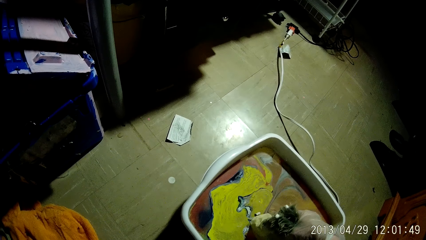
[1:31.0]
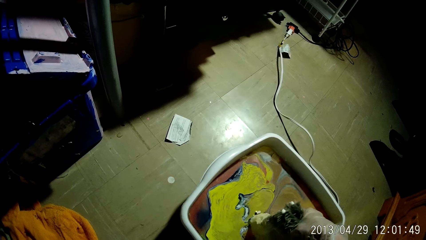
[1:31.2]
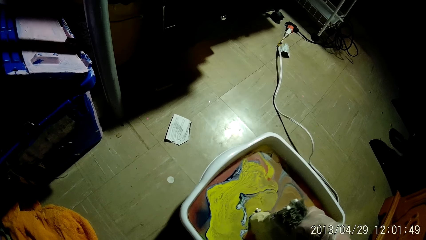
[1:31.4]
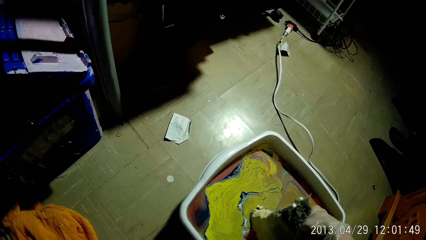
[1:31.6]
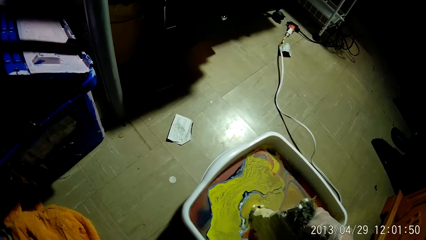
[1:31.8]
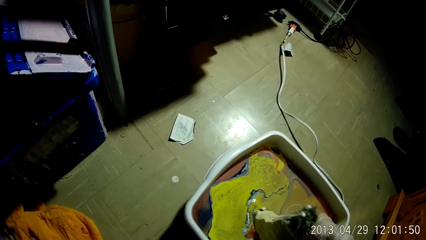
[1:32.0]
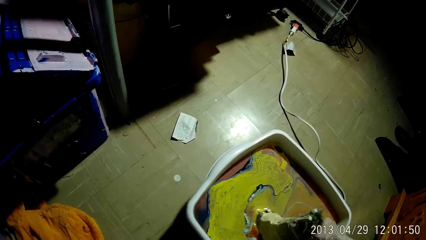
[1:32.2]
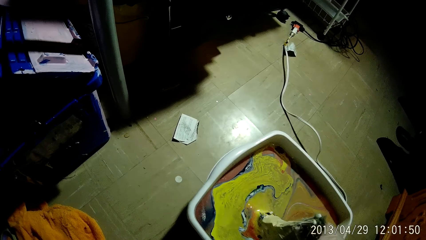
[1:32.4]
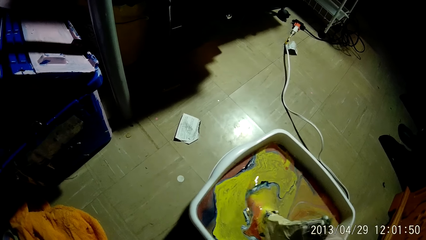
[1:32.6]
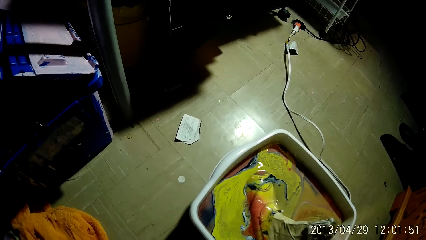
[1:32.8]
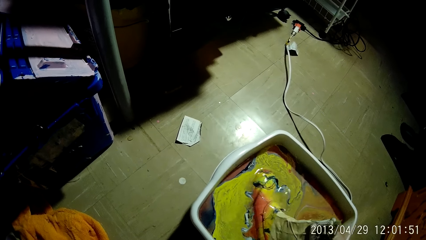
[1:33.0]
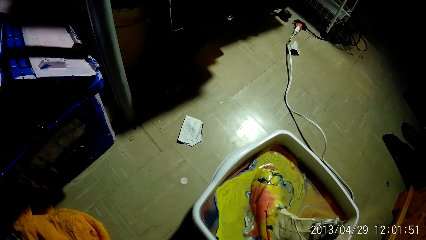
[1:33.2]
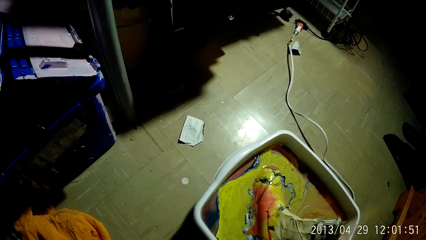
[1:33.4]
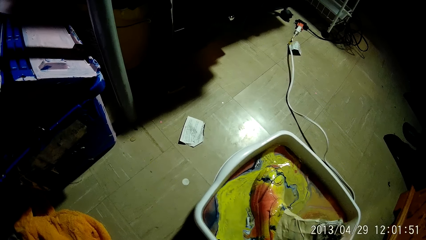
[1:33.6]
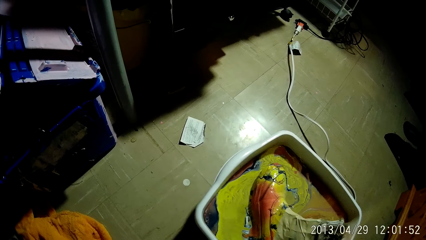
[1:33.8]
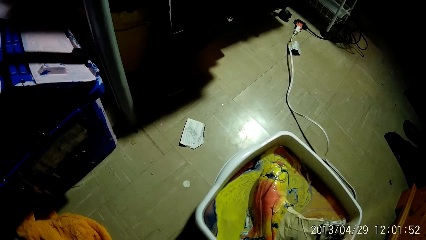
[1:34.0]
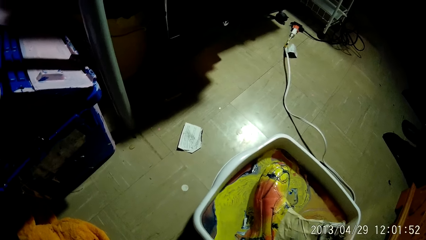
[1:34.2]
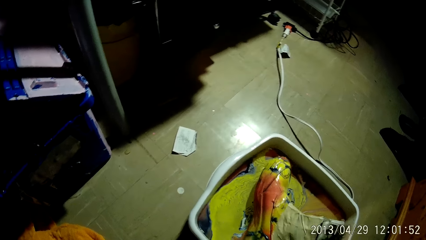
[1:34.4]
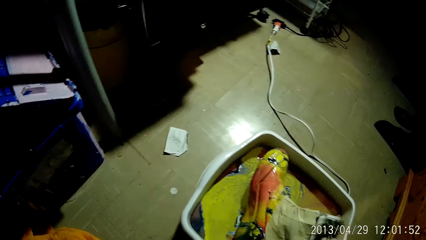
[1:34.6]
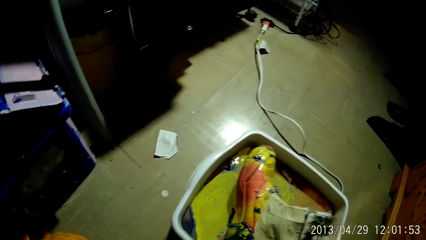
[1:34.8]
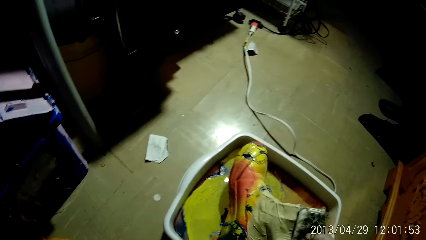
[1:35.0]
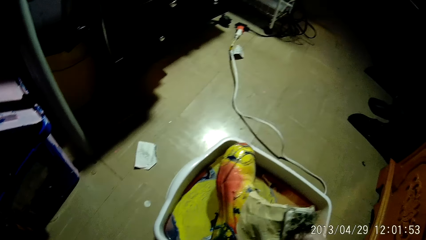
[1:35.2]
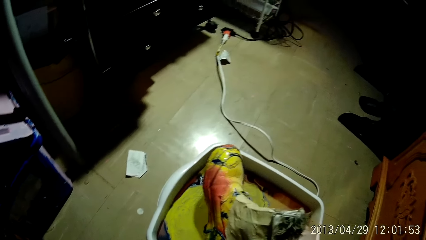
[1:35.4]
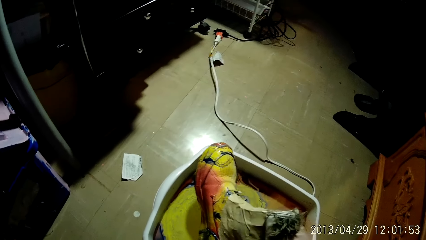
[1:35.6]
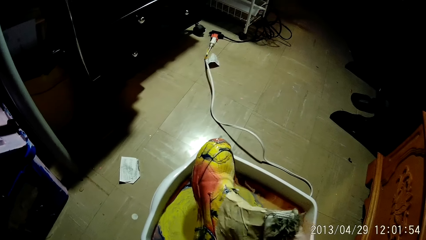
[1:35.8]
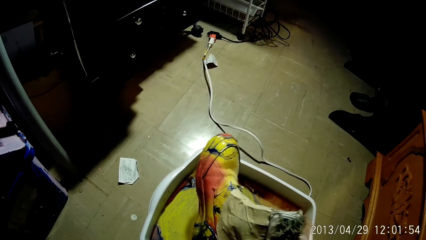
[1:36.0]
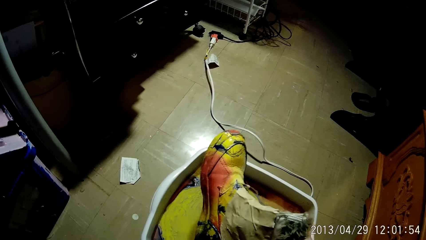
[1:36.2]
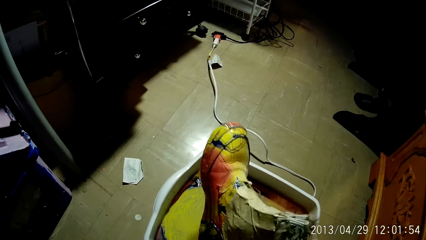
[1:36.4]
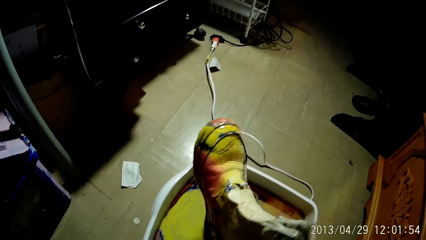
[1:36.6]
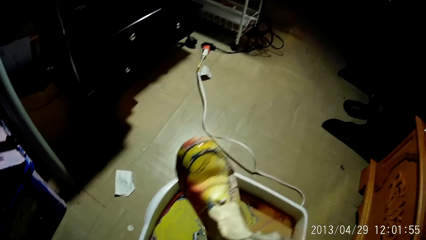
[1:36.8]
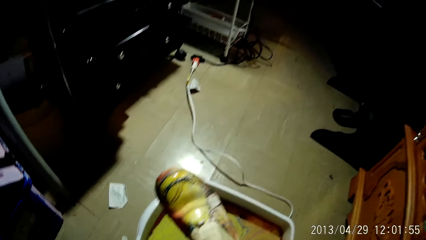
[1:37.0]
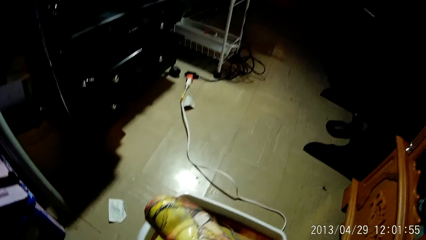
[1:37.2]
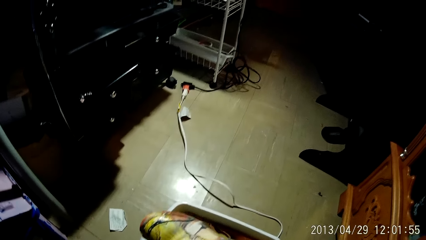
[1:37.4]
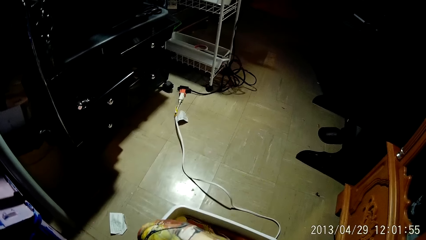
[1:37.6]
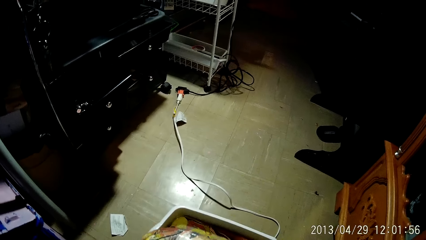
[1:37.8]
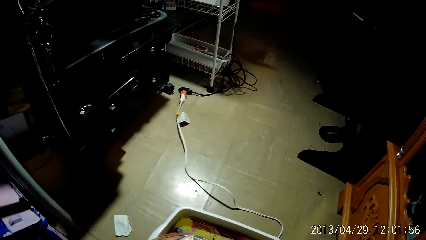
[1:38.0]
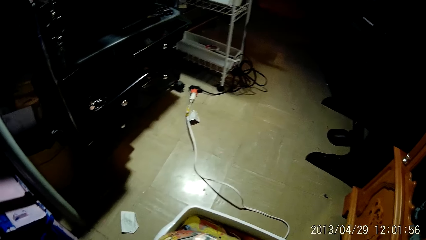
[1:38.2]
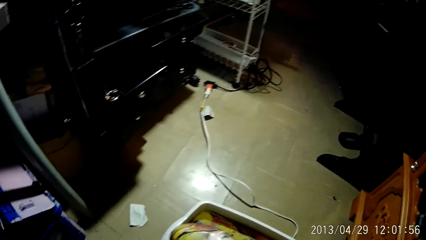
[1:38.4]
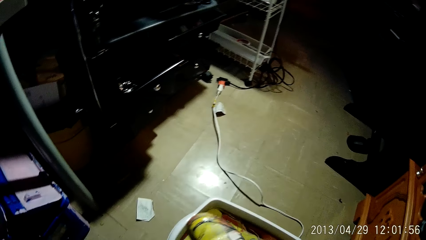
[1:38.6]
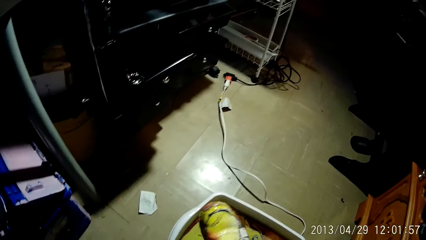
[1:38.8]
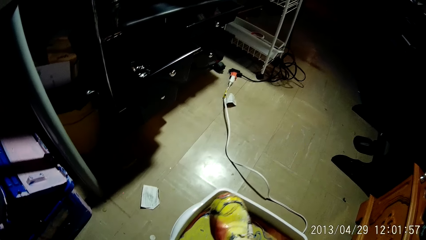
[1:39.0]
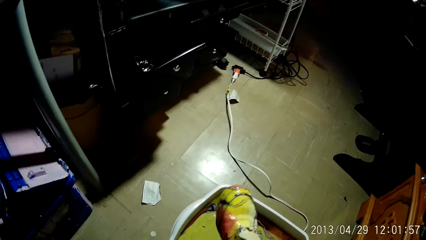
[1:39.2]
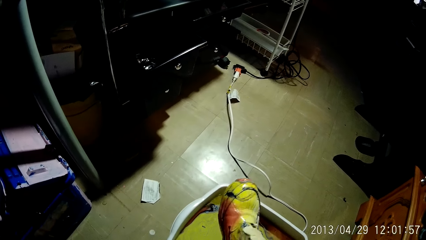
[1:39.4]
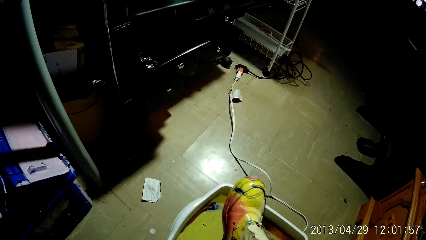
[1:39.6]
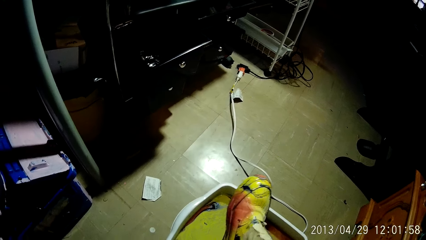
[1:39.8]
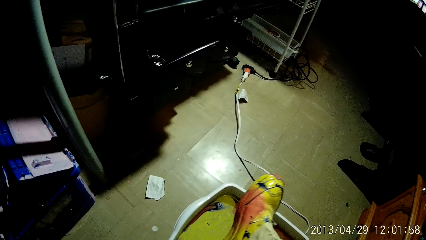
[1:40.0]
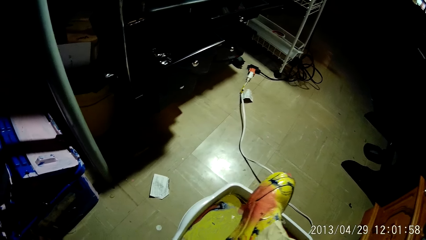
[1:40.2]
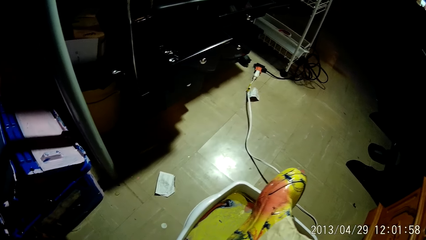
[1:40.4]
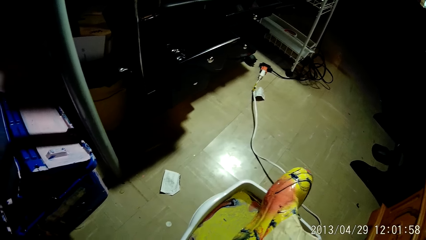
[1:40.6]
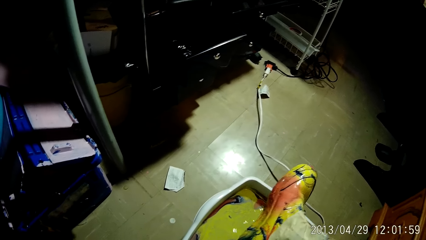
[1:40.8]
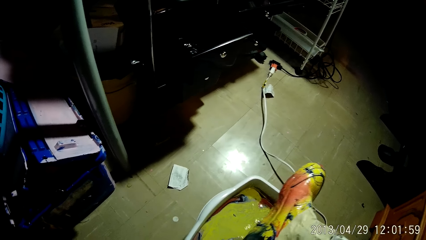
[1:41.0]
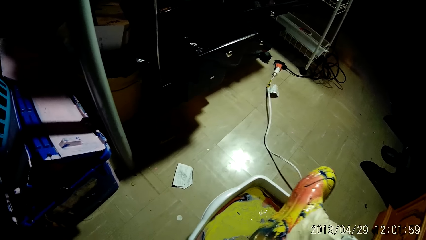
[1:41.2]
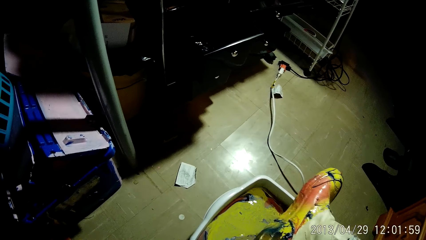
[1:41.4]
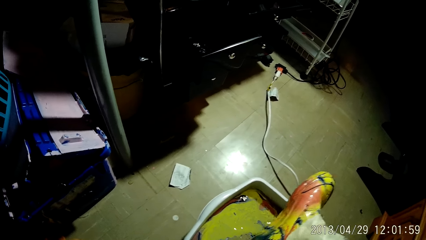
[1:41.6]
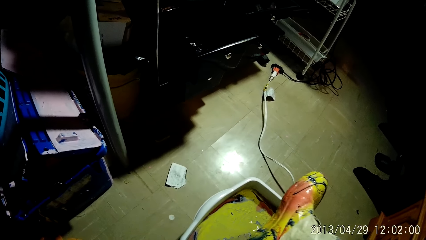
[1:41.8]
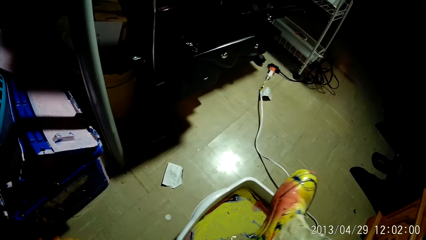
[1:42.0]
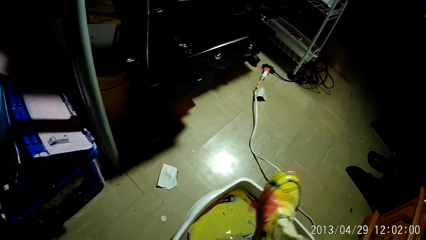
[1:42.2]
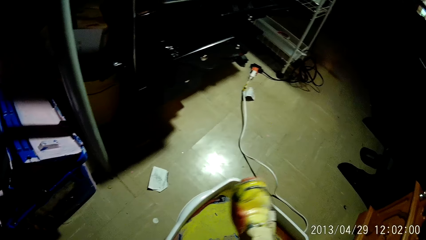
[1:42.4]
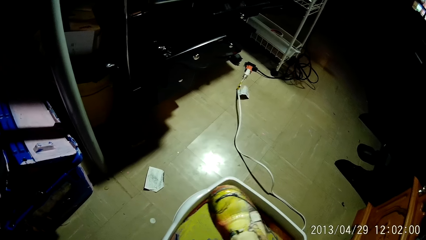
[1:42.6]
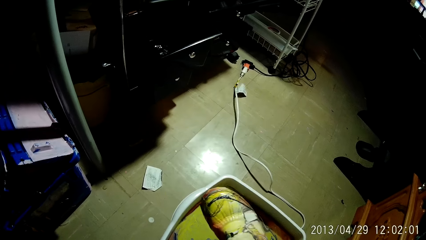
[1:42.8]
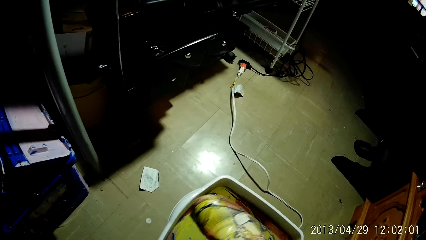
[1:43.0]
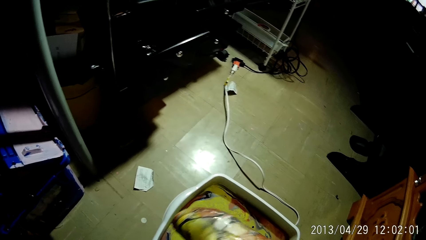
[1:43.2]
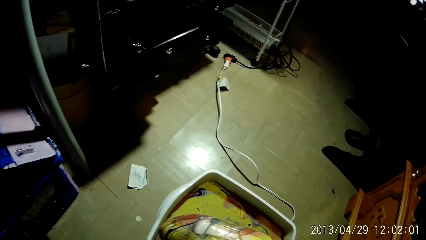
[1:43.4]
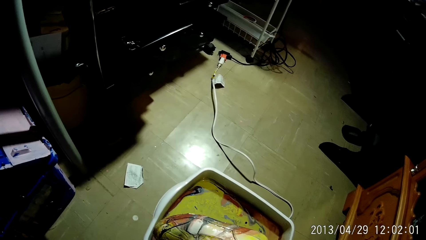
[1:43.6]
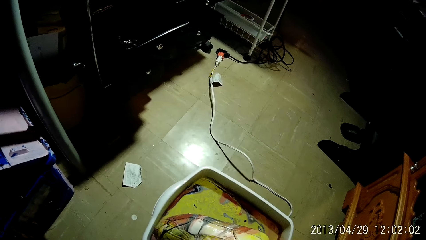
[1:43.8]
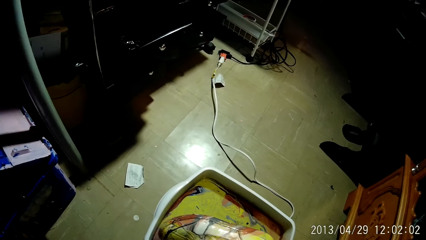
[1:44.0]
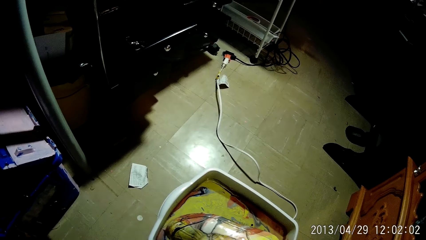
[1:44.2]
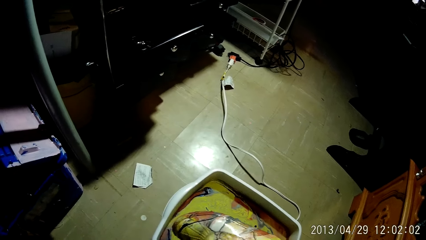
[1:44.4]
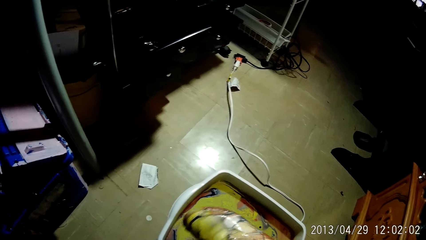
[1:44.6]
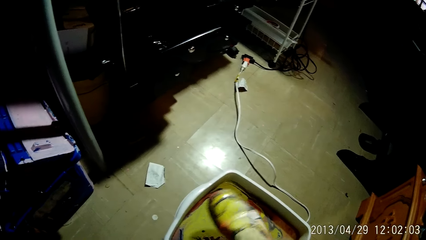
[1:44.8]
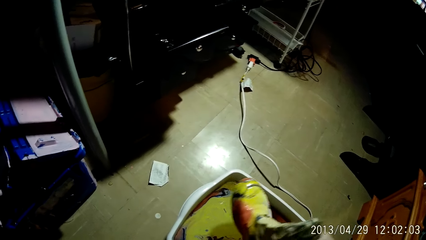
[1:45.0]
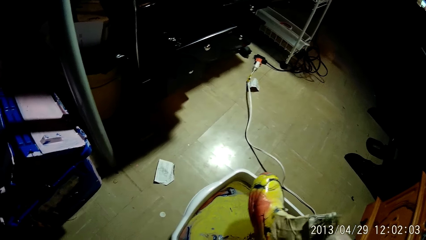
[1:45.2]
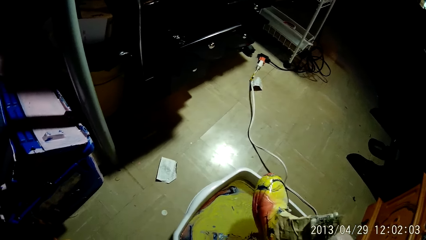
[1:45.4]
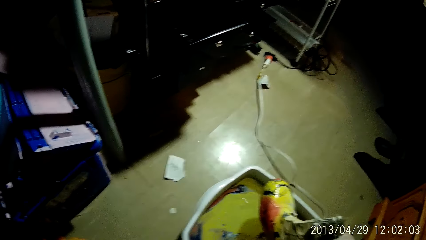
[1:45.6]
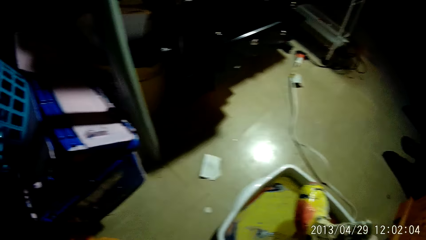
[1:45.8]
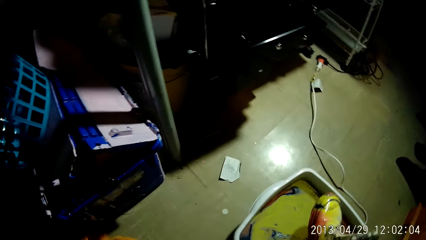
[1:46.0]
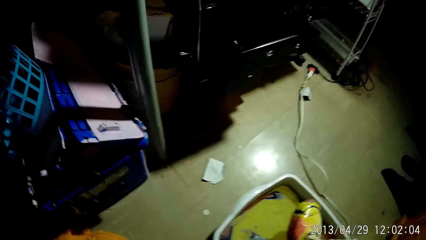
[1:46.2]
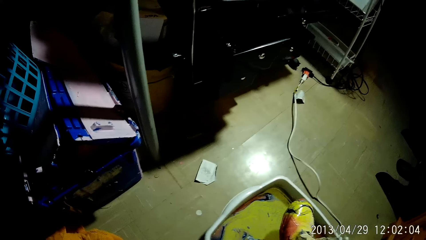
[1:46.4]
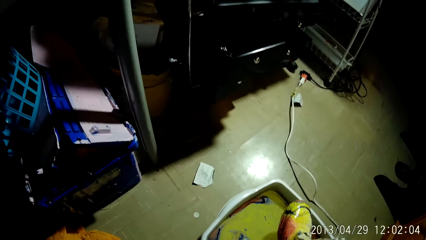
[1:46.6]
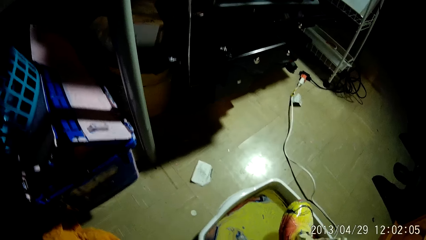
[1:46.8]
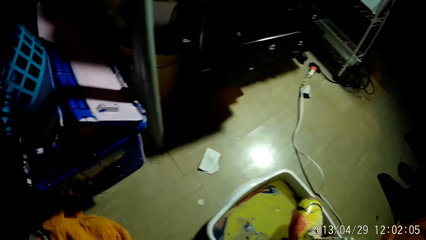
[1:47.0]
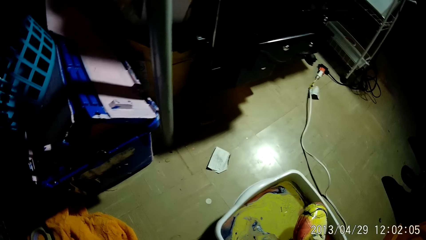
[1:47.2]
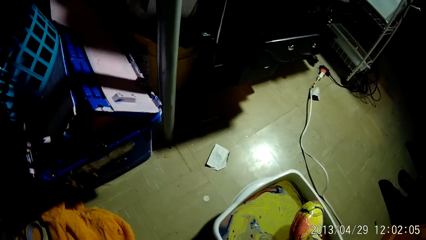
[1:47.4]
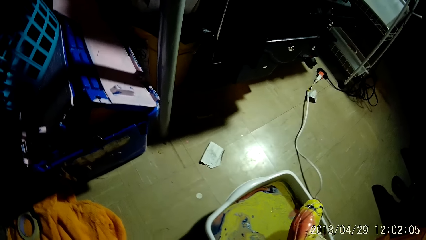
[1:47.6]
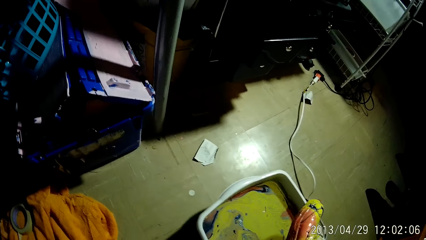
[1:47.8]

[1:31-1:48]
The camera wearer lifts up the shoe from the basin. They look at the shoe.
